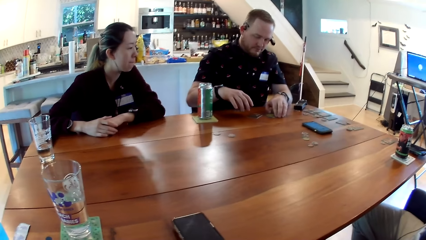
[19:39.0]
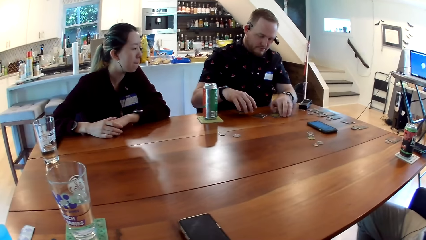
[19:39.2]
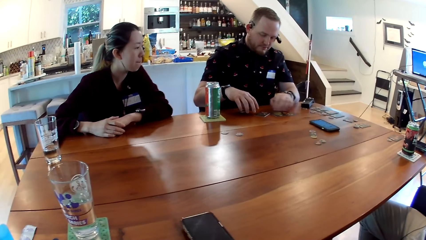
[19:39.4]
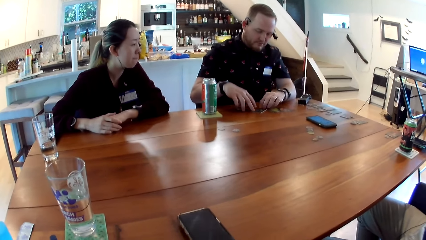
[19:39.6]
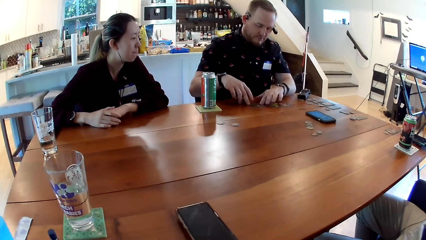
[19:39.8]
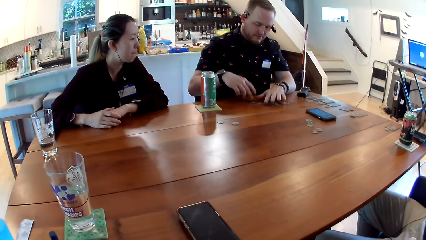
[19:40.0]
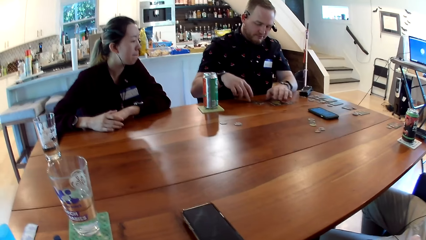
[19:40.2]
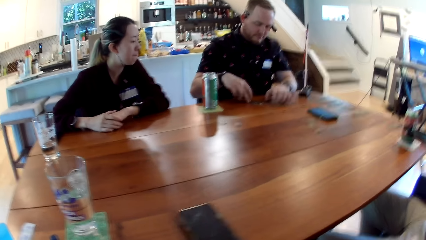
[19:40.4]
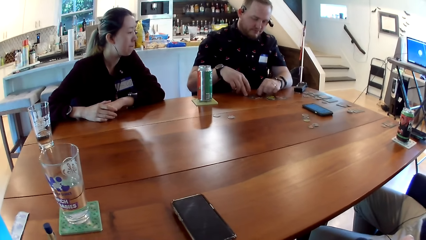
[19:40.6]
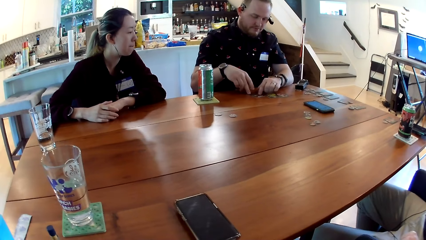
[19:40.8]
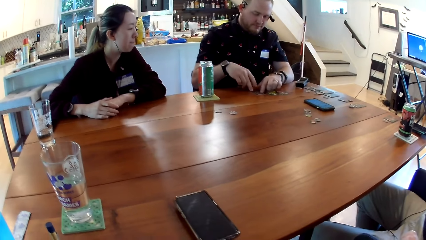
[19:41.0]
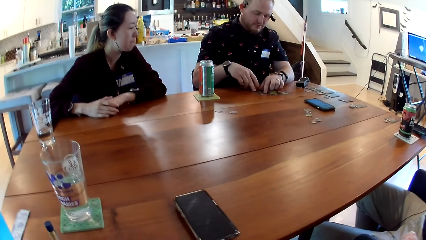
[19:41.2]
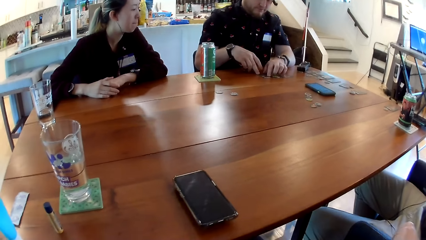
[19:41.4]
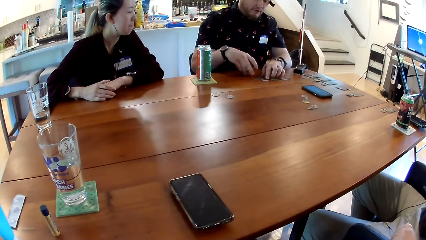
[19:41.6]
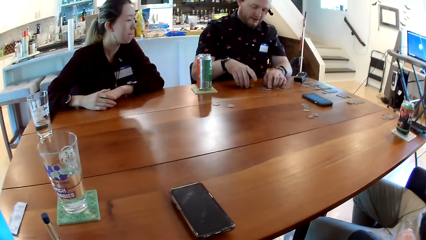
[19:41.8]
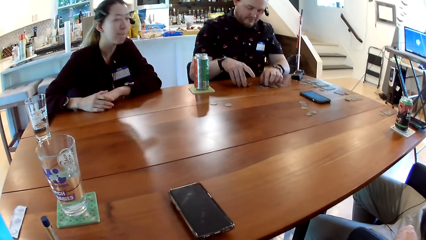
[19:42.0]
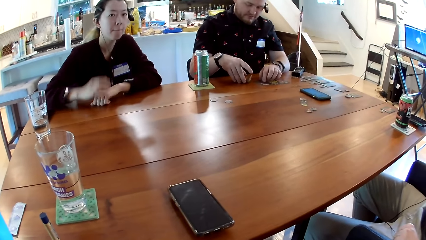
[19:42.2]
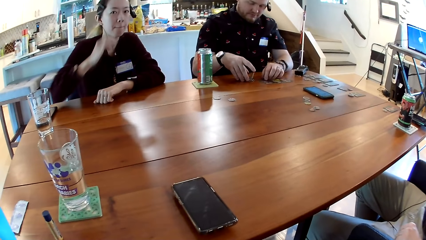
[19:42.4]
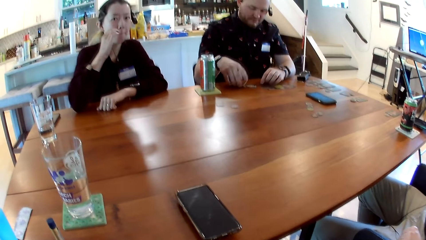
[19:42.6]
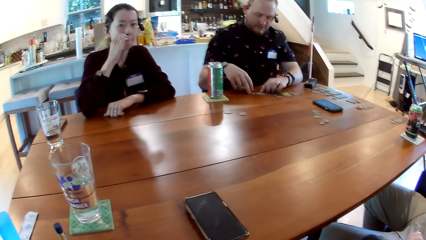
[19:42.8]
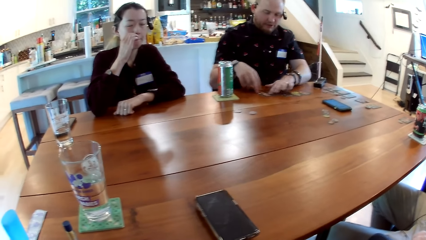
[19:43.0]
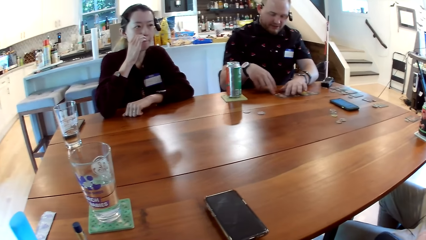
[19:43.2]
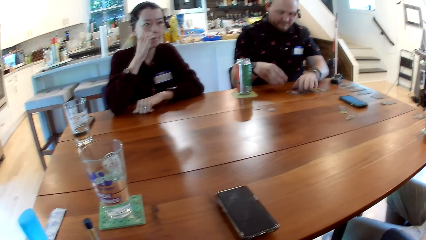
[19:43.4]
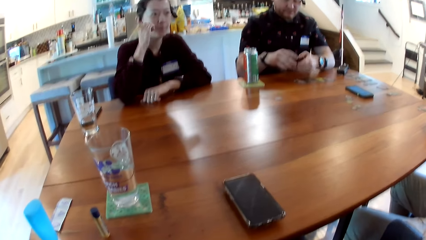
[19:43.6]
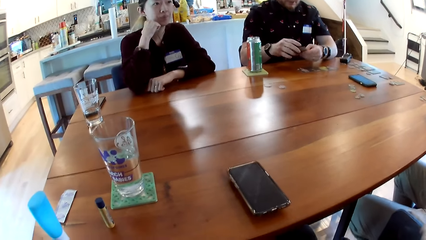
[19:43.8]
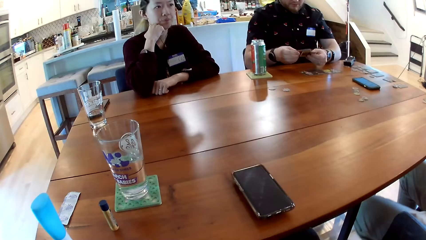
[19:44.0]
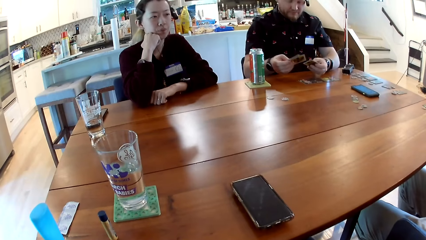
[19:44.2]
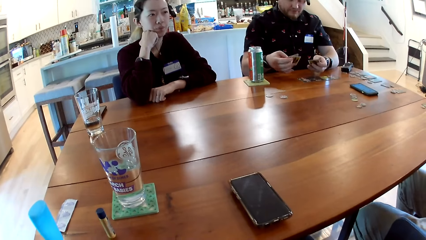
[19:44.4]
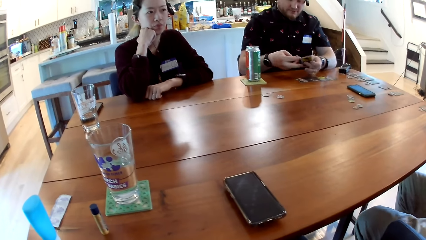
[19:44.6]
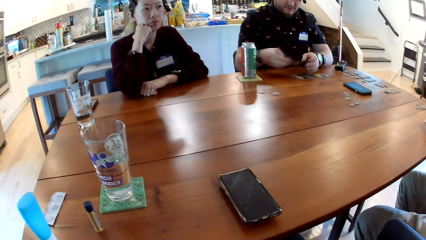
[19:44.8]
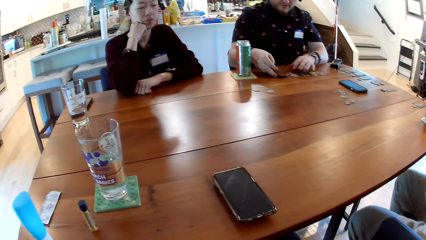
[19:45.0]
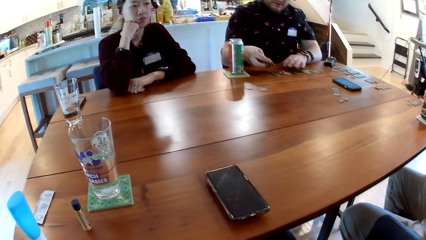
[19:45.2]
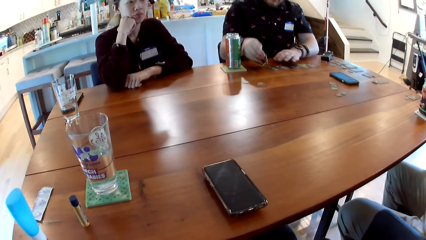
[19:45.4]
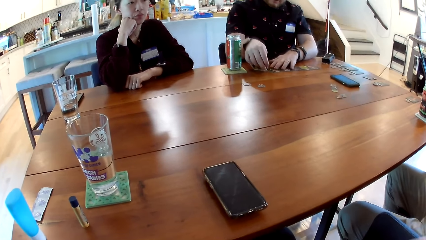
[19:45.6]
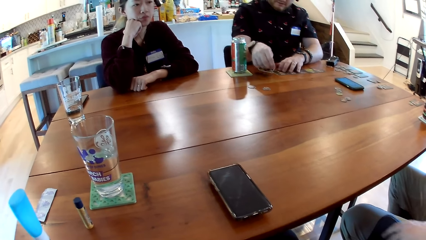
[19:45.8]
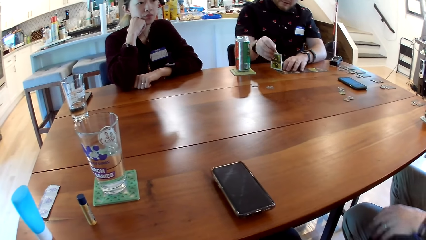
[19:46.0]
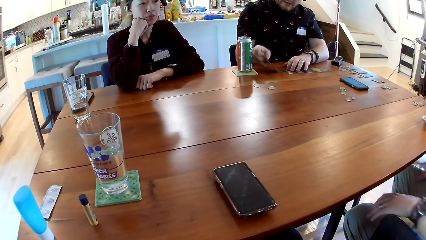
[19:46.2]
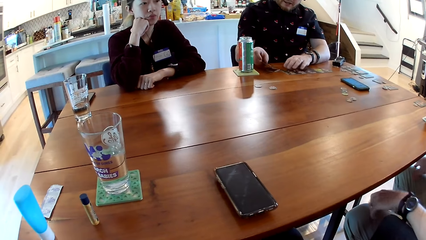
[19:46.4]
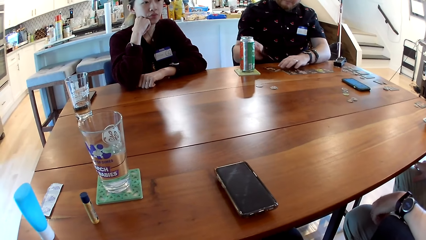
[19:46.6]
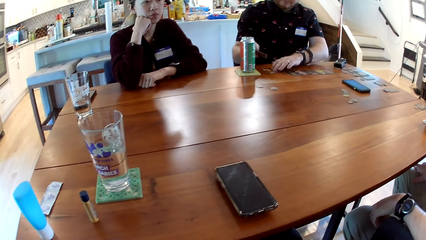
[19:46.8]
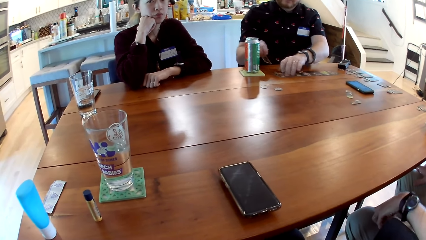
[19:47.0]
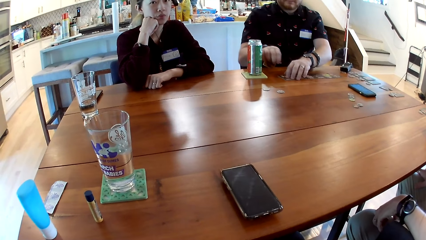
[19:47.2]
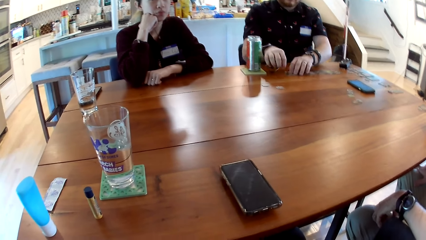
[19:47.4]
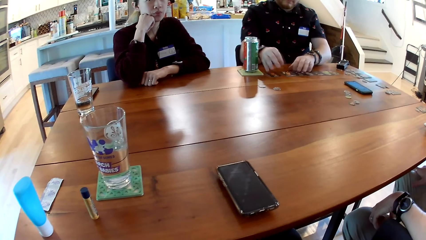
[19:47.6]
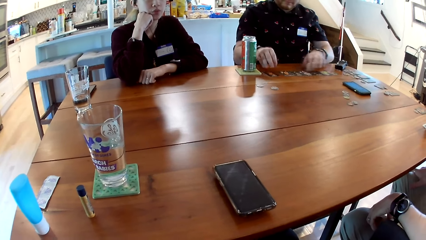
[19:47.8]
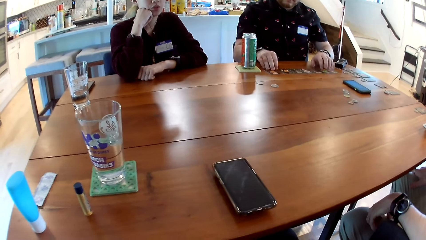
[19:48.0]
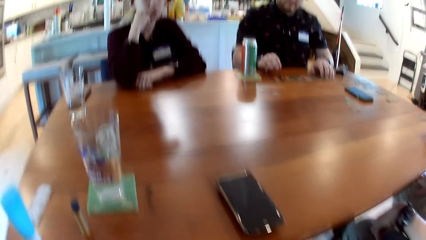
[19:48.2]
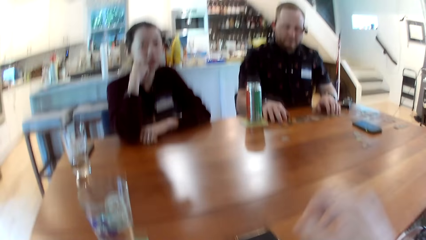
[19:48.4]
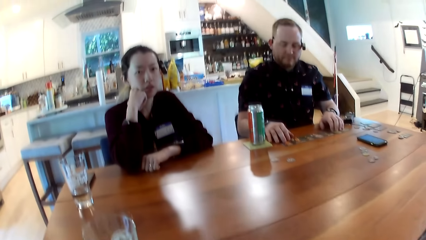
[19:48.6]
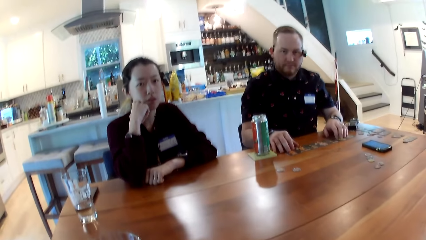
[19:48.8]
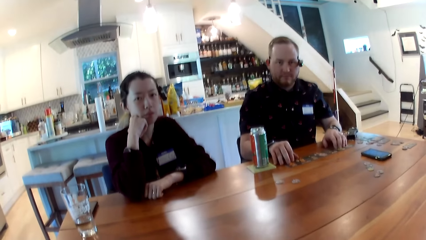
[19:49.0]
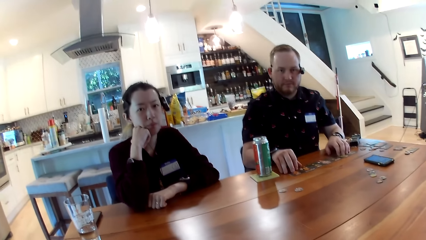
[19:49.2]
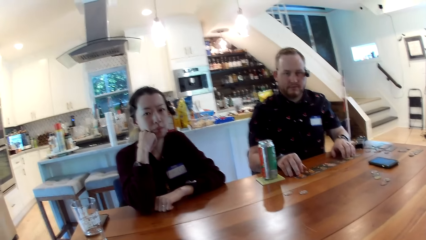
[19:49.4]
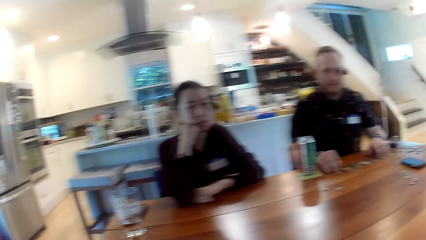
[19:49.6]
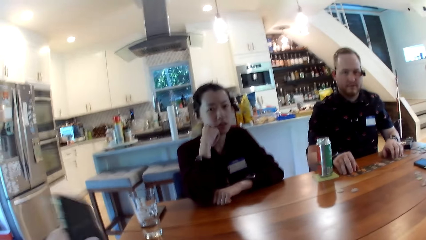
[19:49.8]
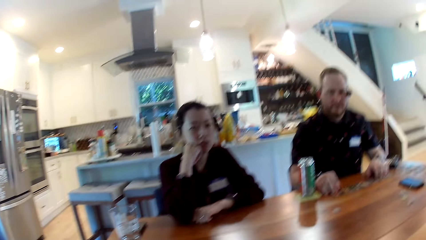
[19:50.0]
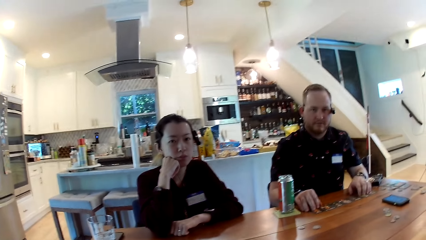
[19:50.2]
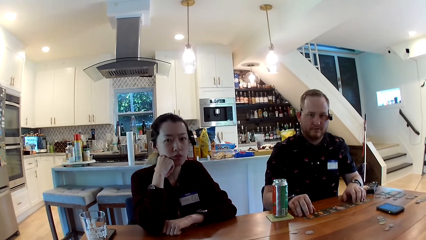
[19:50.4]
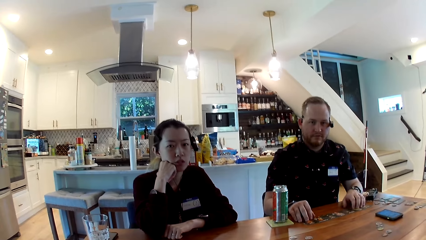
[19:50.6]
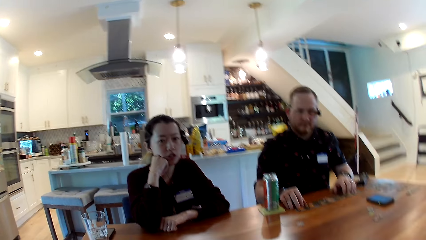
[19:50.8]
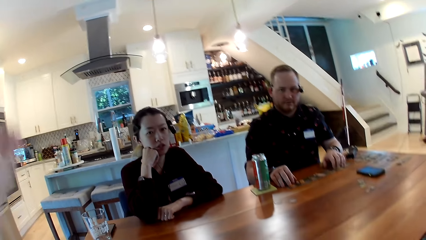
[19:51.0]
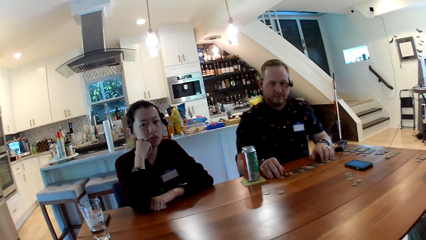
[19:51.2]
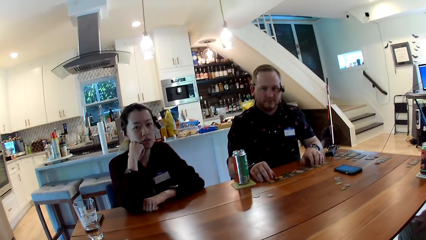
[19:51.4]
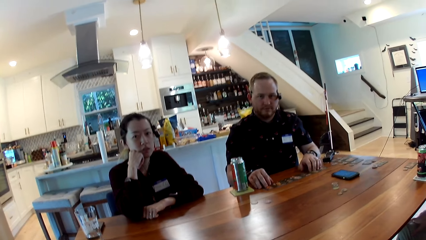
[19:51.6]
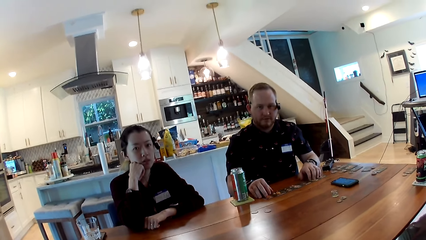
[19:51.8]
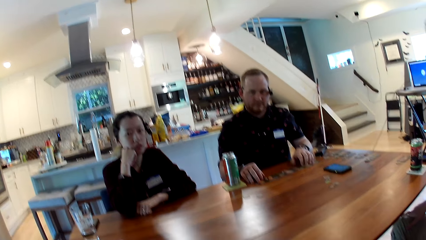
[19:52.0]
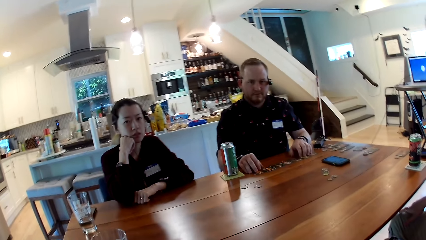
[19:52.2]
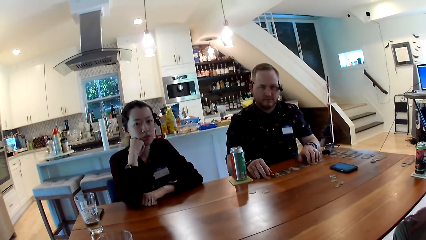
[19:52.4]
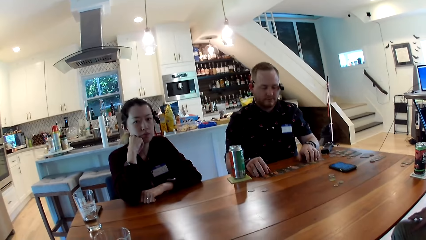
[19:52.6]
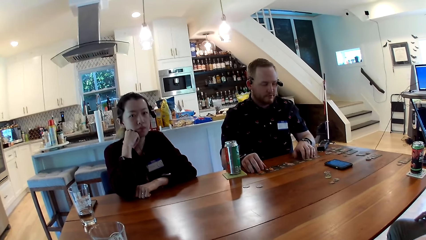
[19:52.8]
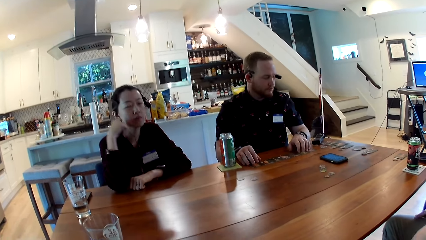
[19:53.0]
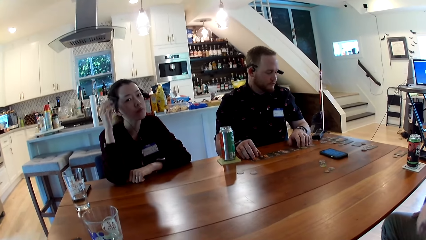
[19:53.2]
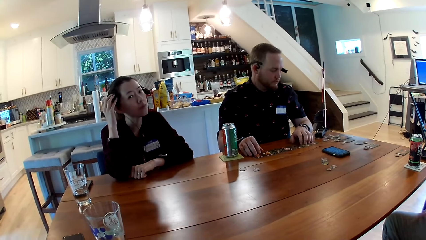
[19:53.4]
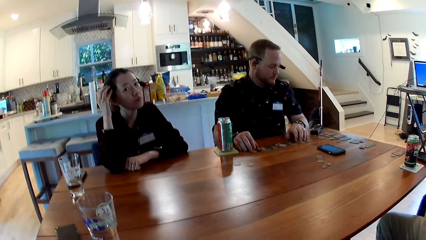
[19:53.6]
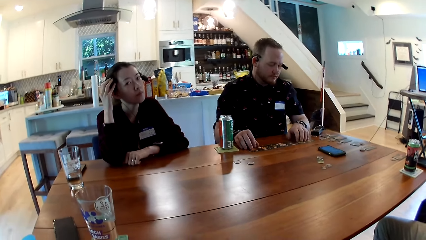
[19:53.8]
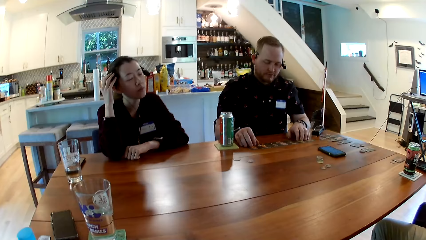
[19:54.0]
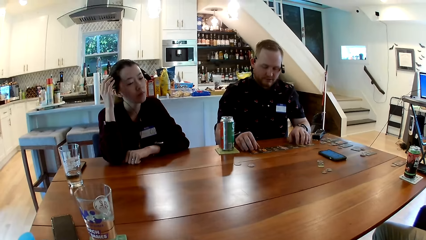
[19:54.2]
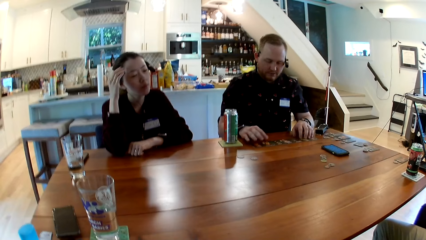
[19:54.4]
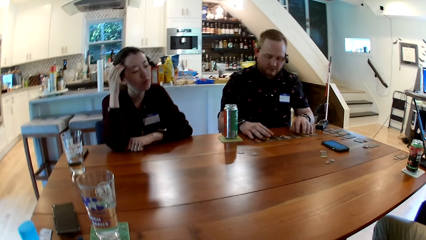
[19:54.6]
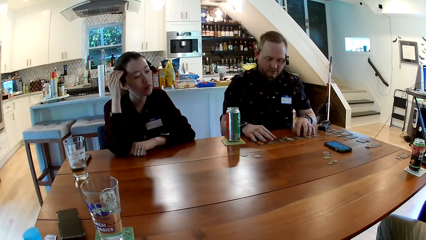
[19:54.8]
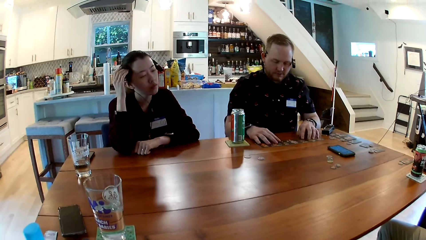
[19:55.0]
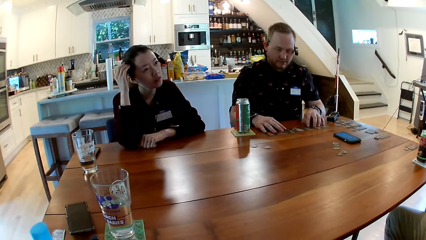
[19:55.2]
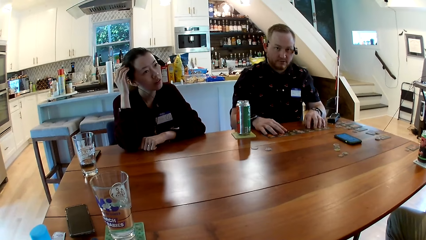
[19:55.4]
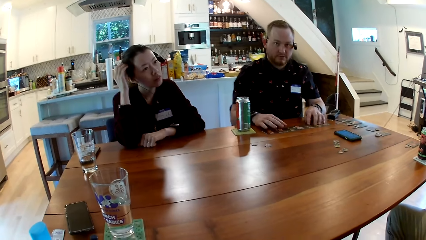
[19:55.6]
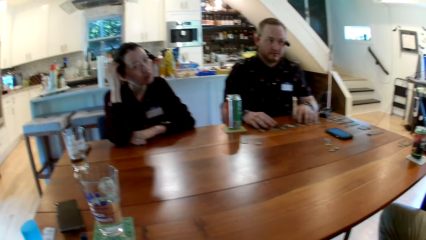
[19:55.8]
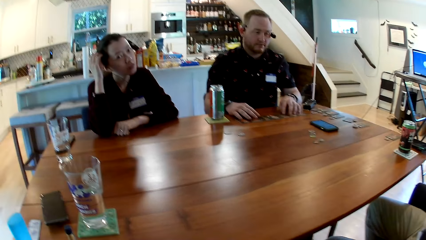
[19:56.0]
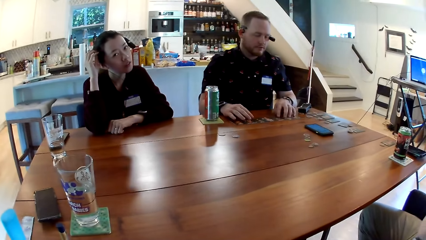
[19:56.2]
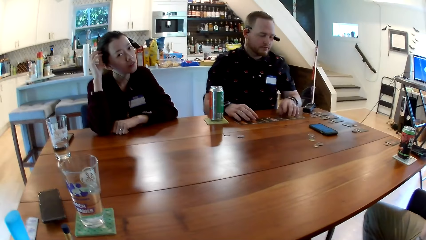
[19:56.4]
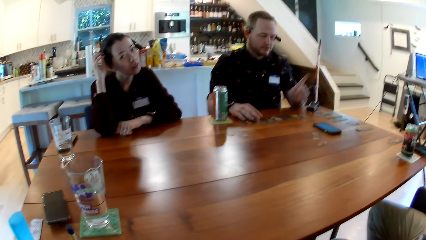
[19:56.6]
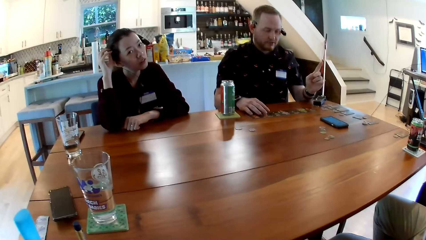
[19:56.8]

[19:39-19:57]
The man speaks to everyone. The woman rests her chin on her right hand. The camera wearer speaks to everyone. They pick up the phone and take the phone to the other side of the table. They talk to another man. The other man converses with the camera wearer.
